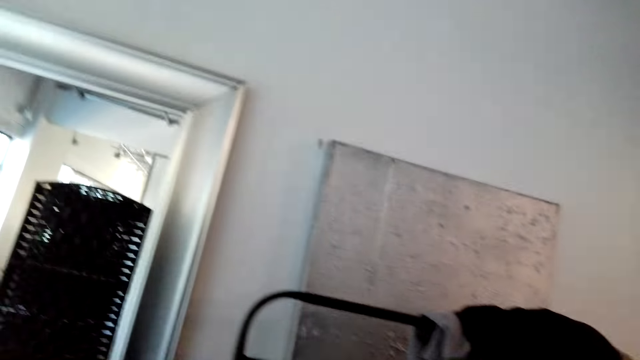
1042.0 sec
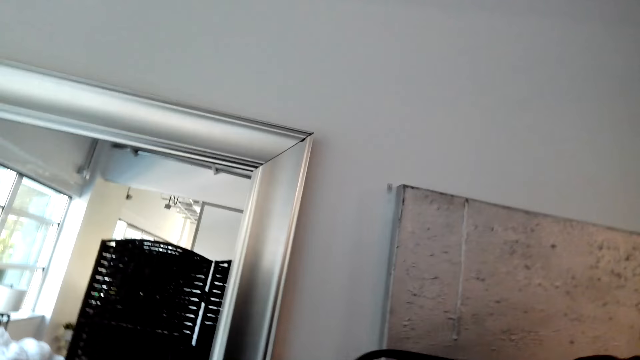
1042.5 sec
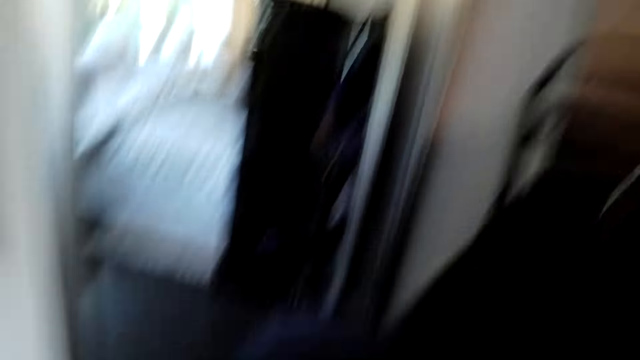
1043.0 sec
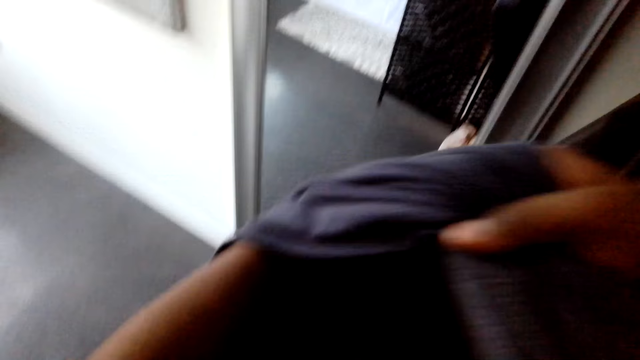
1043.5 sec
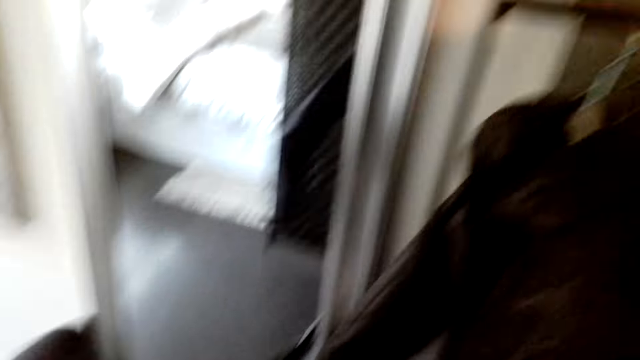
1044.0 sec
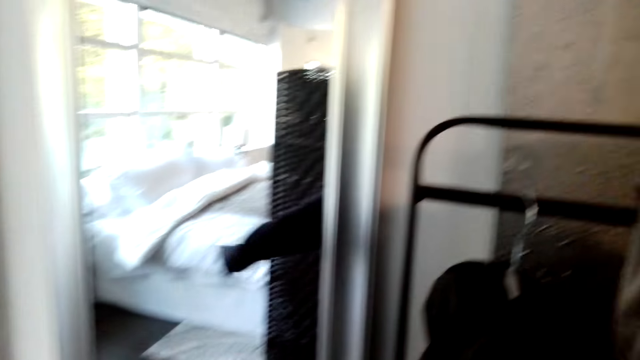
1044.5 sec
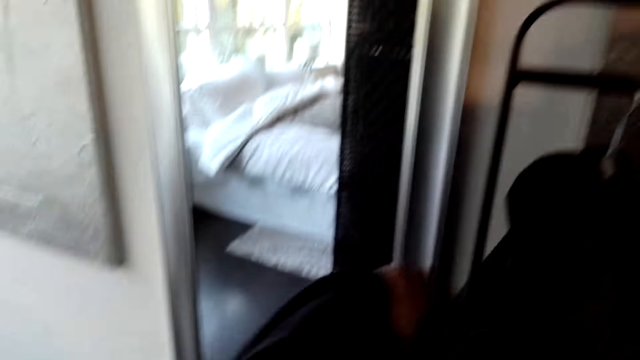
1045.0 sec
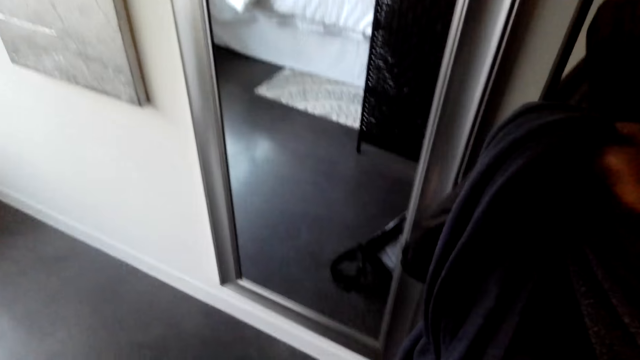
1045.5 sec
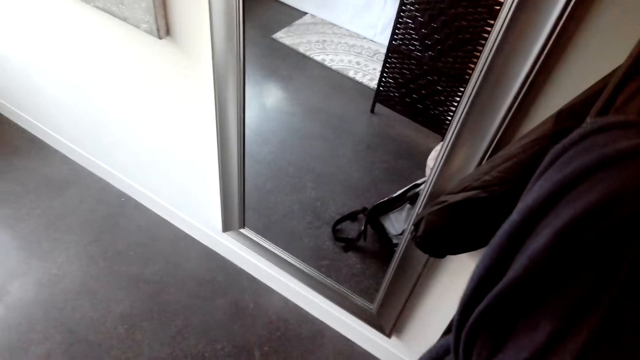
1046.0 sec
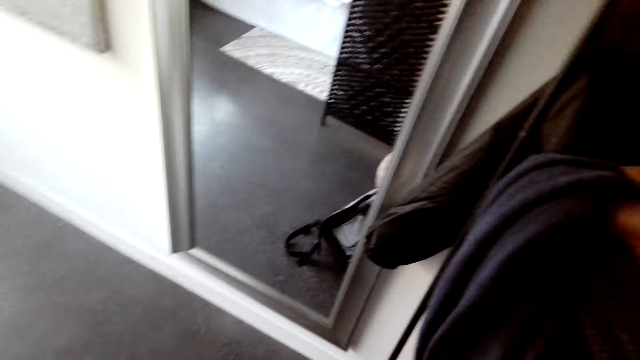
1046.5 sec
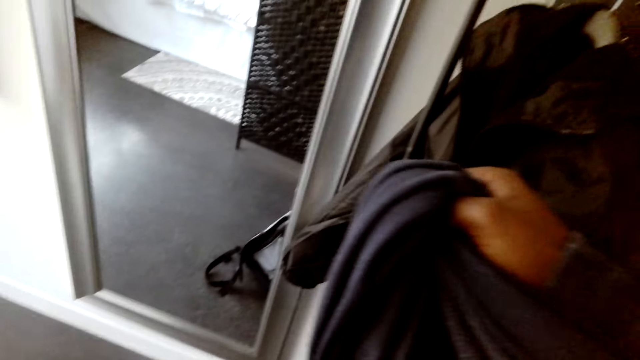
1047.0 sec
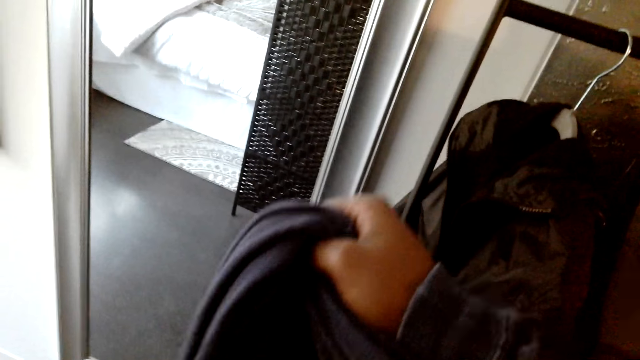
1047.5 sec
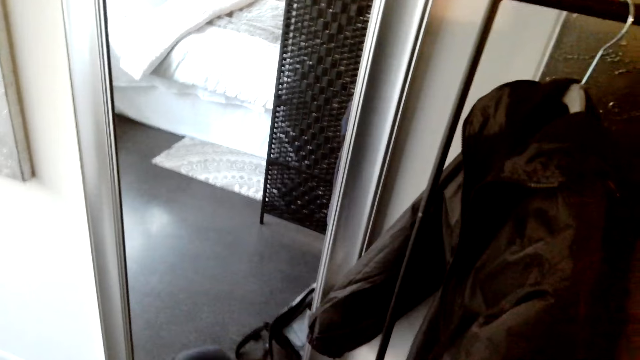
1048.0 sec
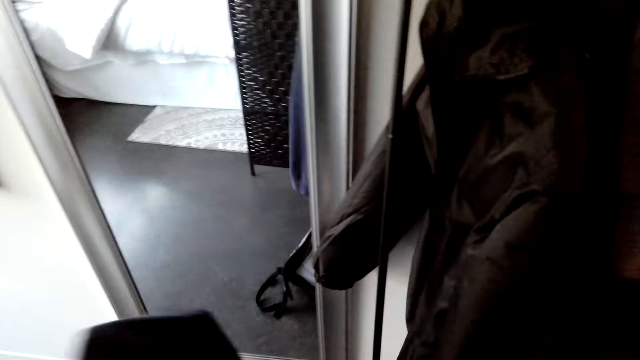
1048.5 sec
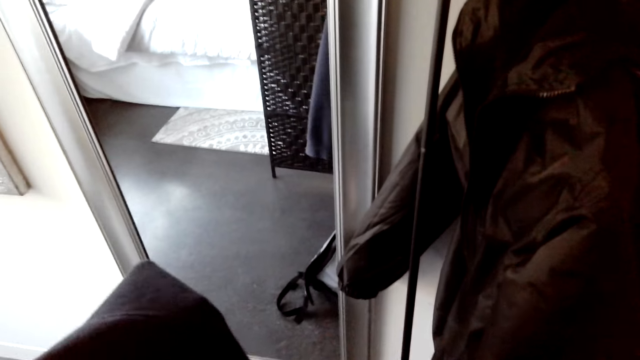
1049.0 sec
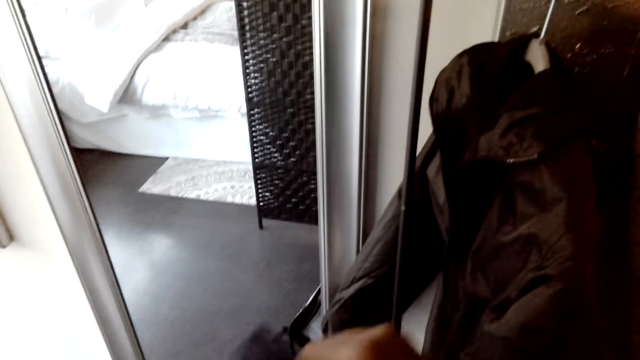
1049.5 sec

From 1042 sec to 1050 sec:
The camera wearer wears a sweater.

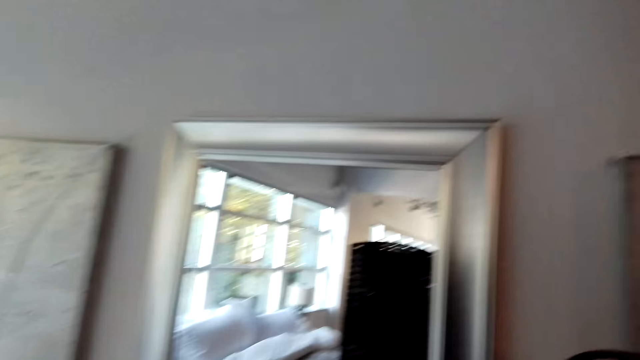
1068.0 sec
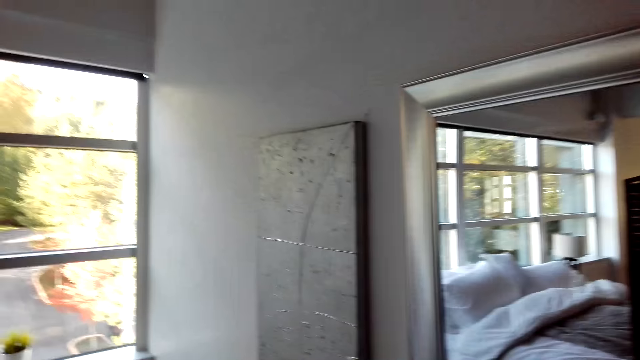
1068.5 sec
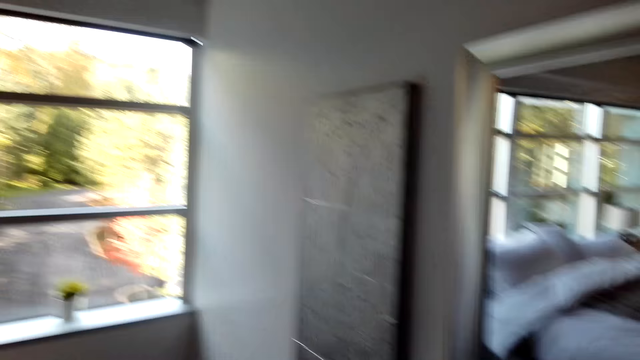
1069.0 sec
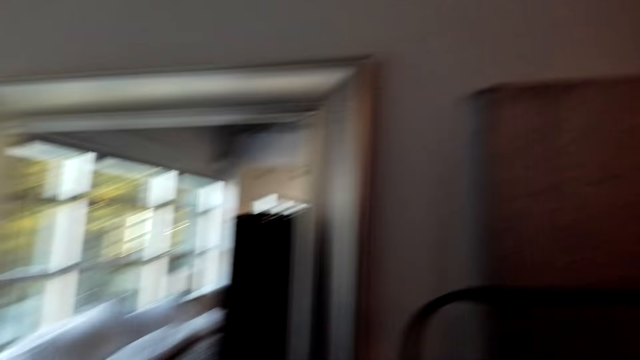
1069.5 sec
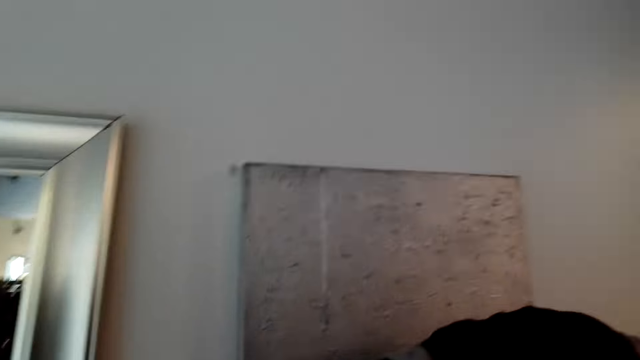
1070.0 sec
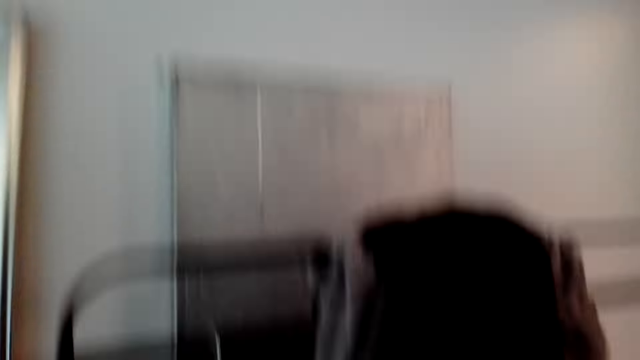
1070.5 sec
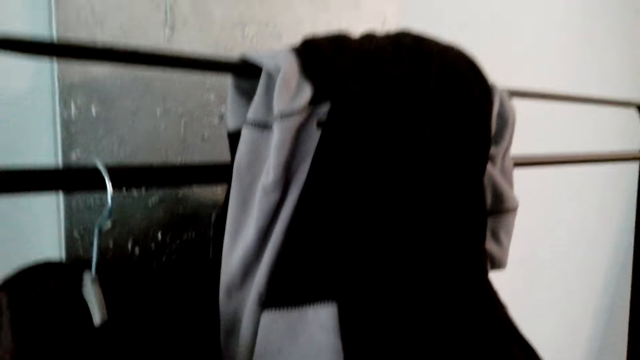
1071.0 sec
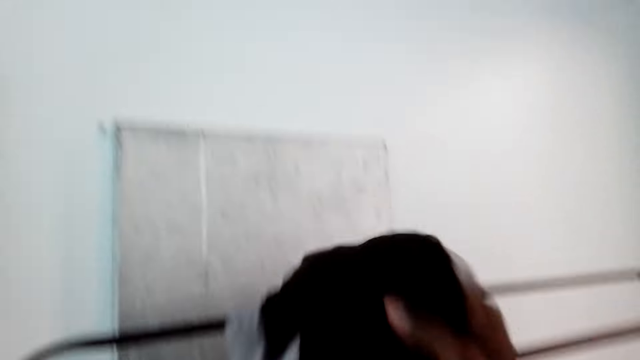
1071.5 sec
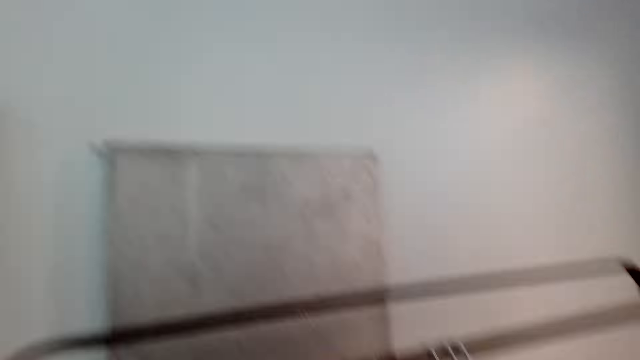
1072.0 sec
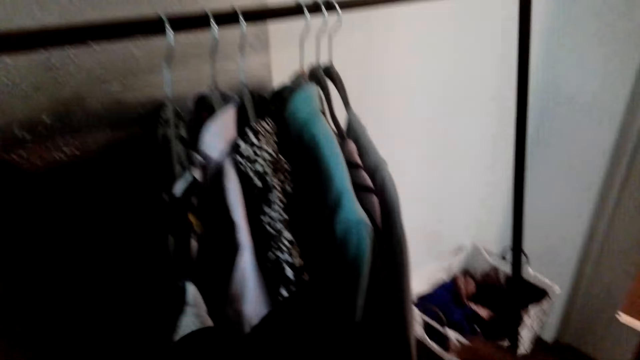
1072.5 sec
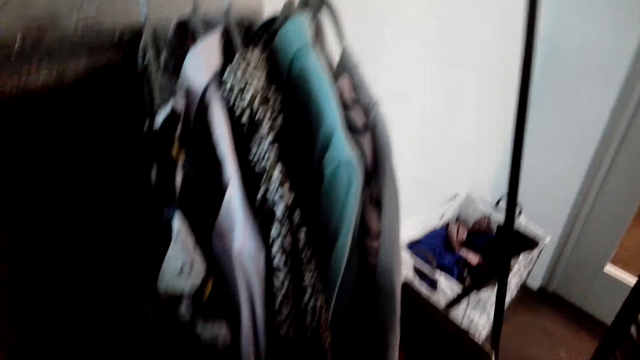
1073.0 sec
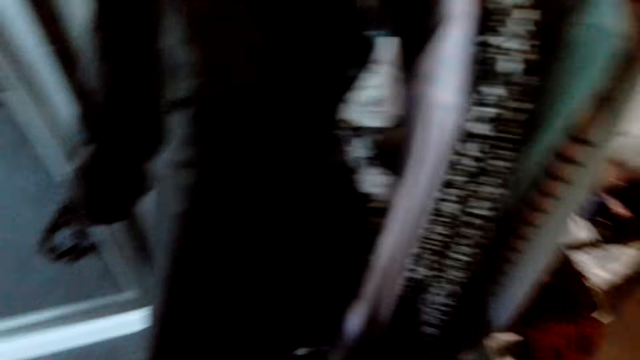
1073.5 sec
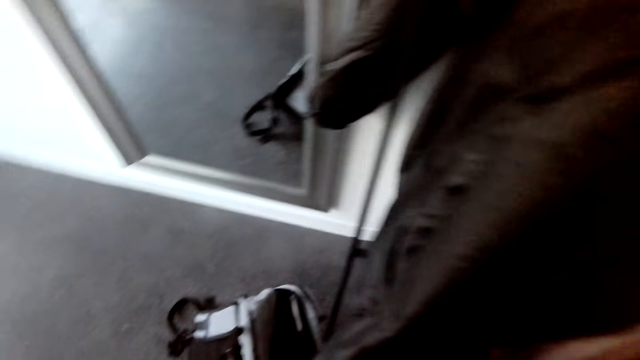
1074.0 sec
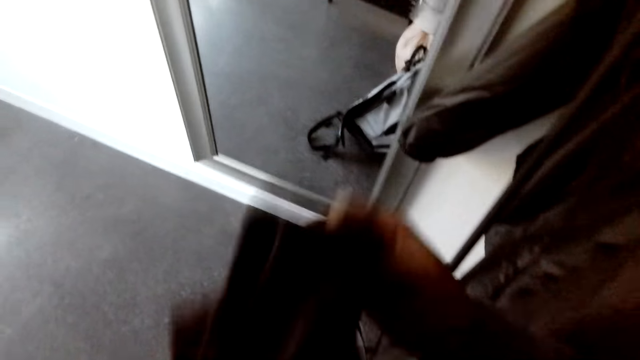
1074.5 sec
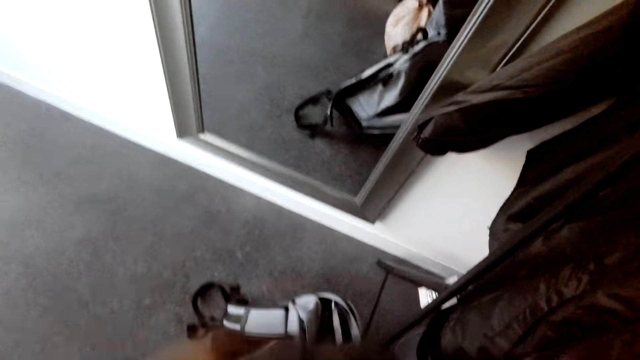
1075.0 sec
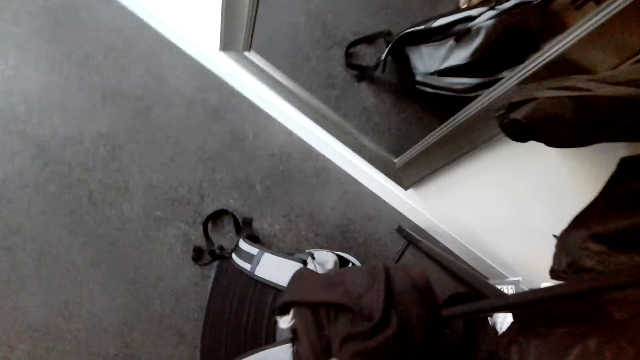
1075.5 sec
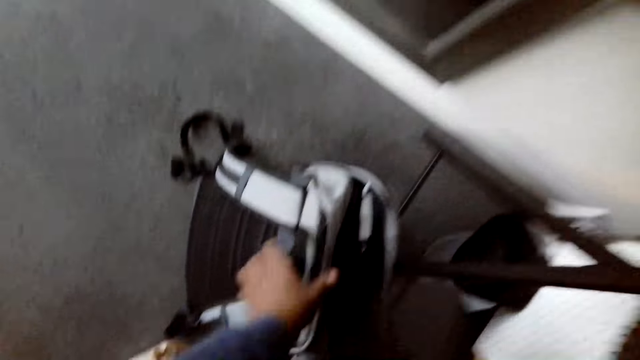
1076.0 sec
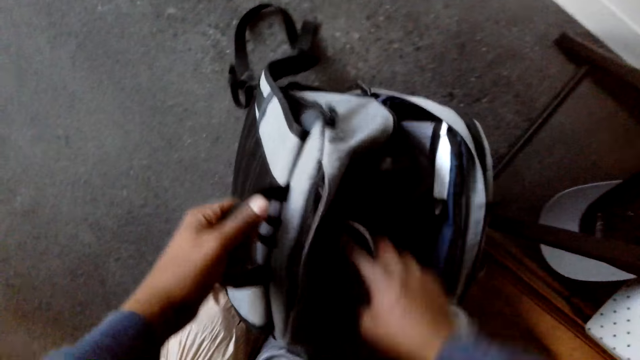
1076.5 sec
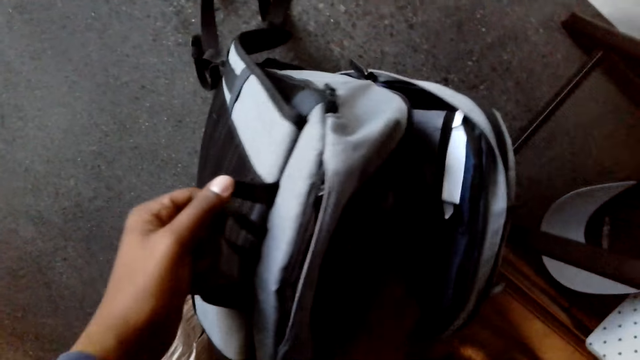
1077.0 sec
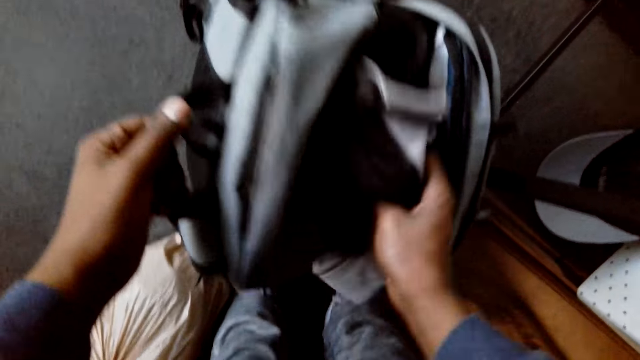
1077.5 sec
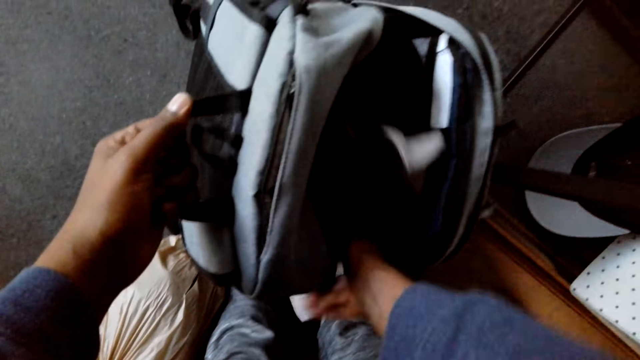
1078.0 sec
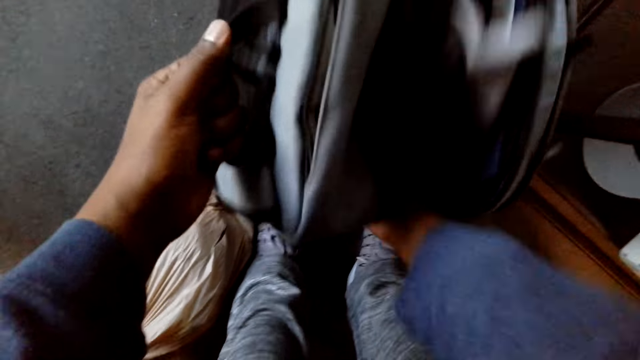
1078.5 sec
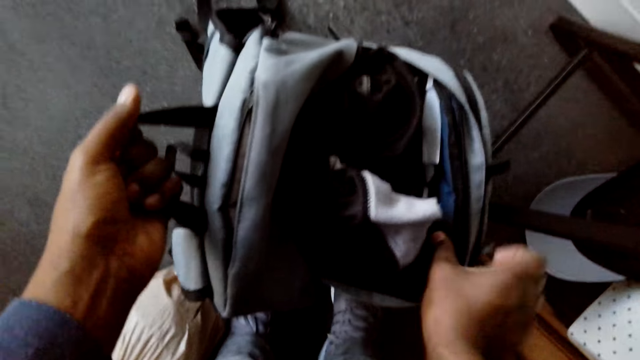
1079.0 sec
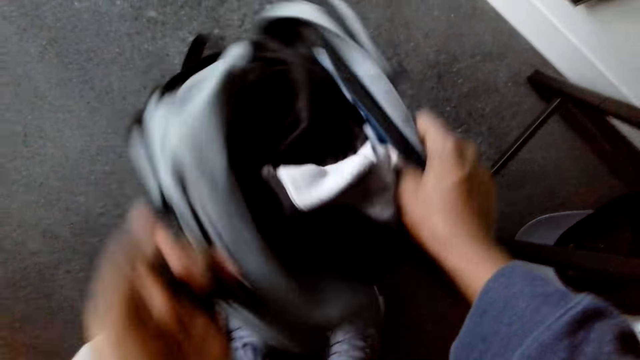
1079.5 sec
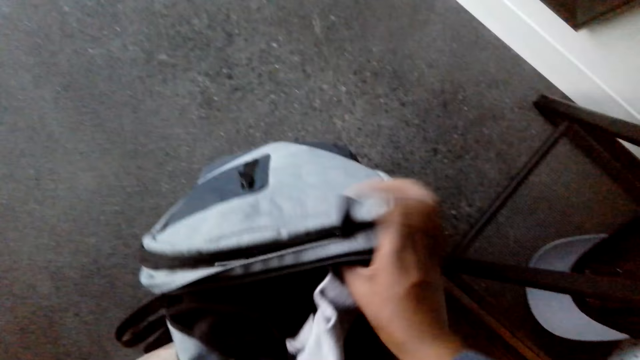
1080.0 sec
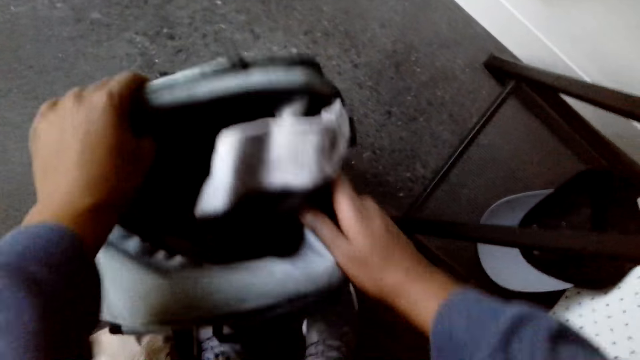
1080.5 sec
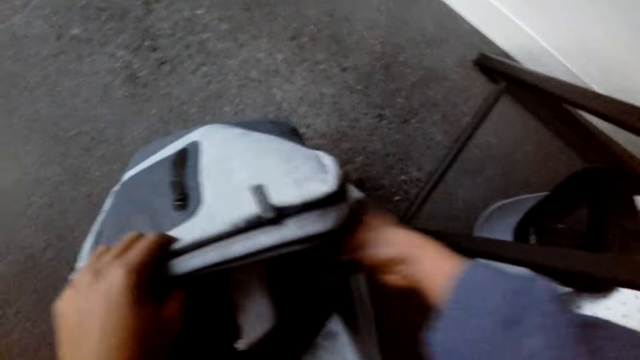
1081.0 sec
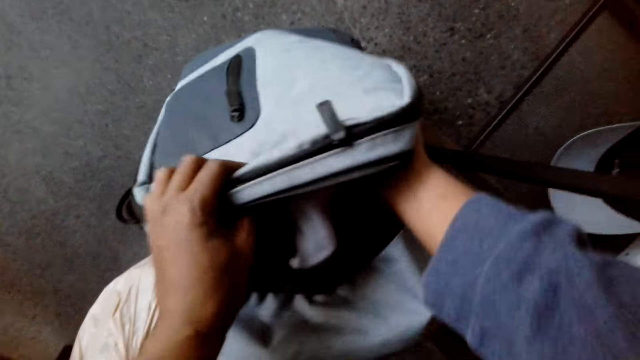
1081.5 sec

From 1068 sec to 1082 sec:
The camera wearer looks around the house. They pick a sweater from the clothing rack and put the sweater in the bag.
